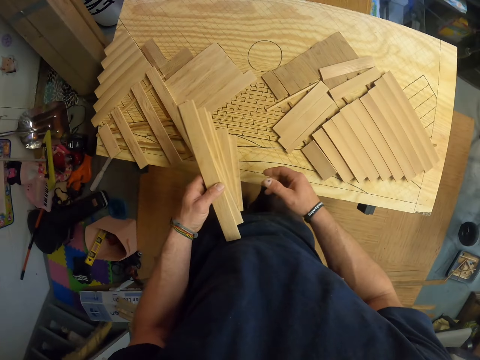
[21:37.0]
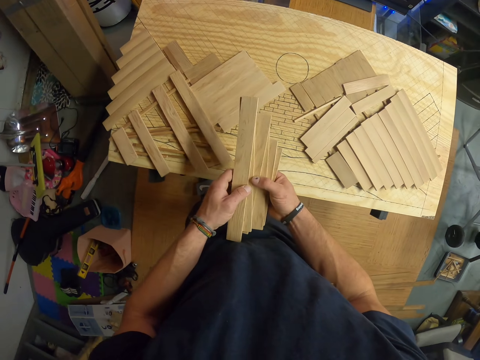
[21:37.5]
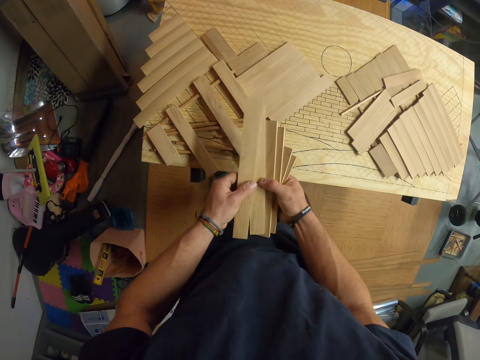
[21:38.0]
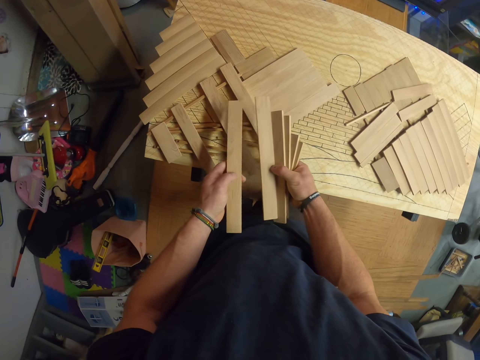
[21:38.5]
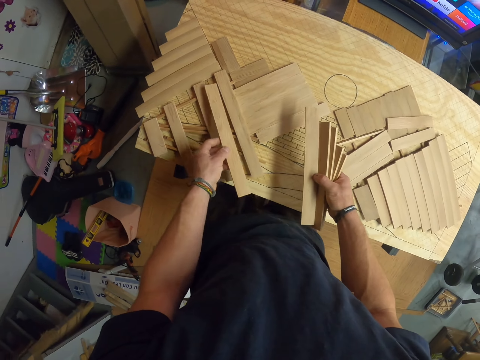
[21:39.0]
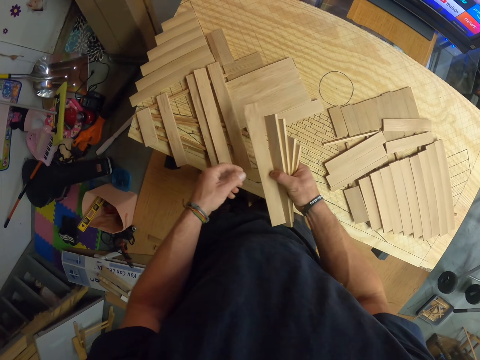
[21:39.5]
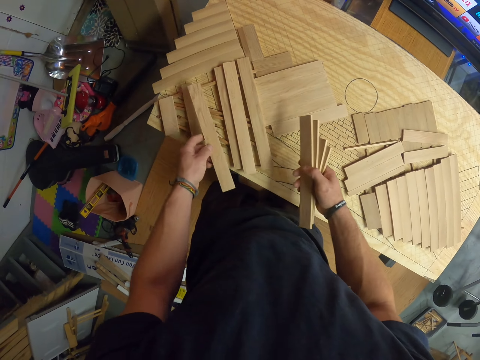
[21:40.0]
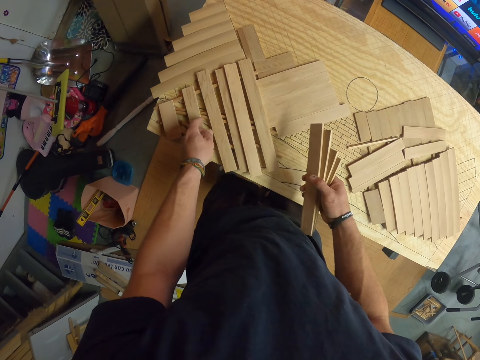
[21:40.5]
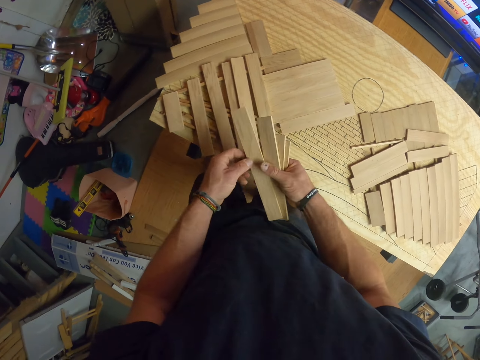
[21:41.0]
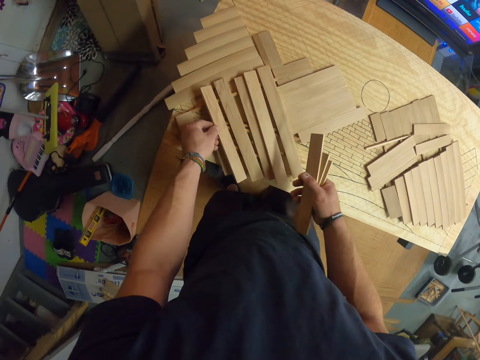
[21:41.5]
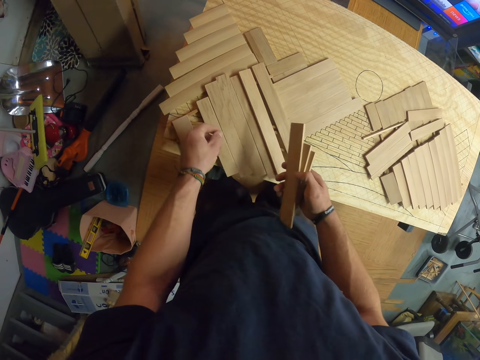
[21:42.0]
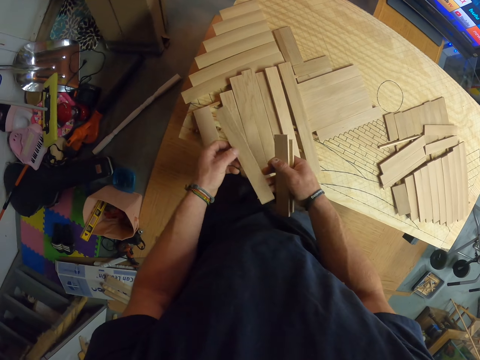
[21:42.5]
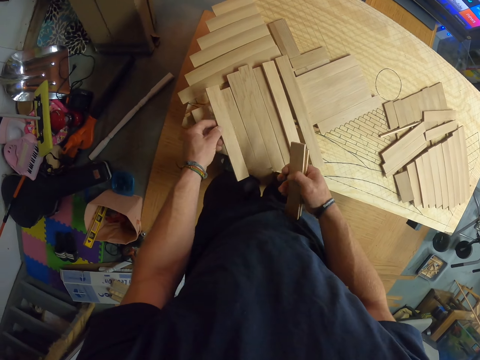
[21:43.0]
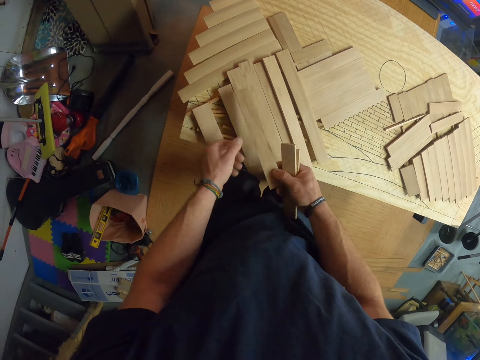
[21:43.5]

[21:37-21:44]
The camera wearer arranges the woods on hand.

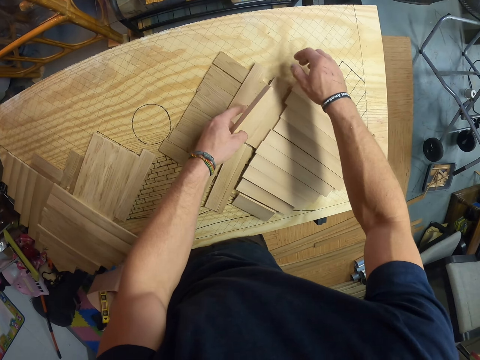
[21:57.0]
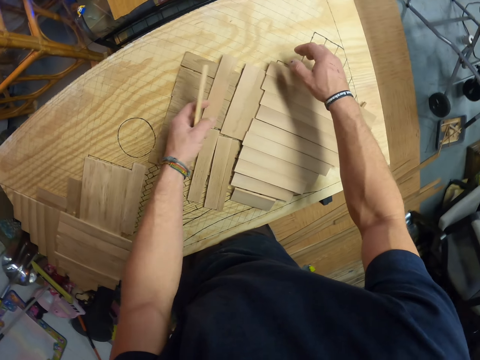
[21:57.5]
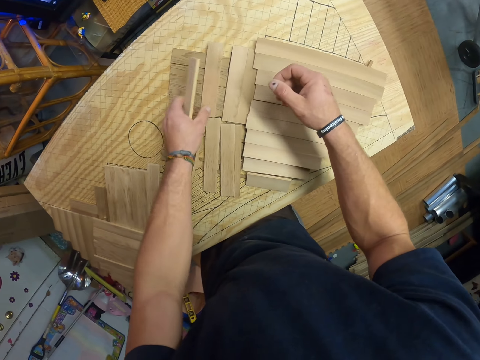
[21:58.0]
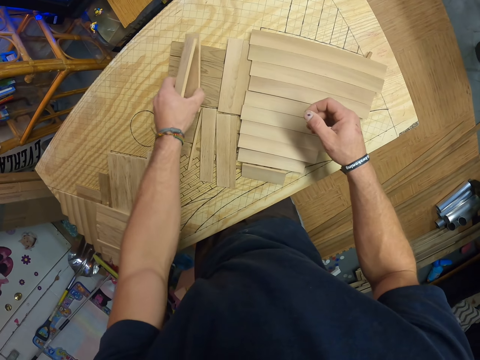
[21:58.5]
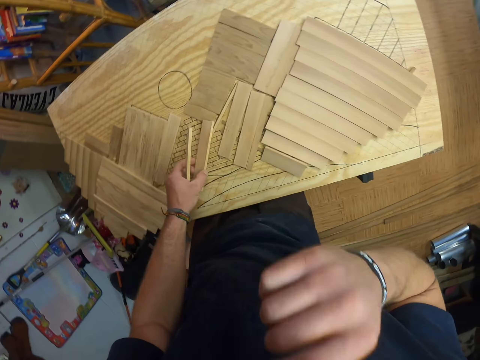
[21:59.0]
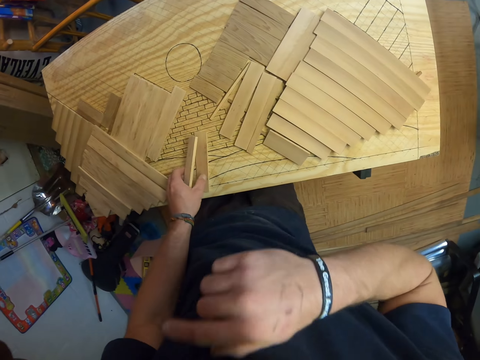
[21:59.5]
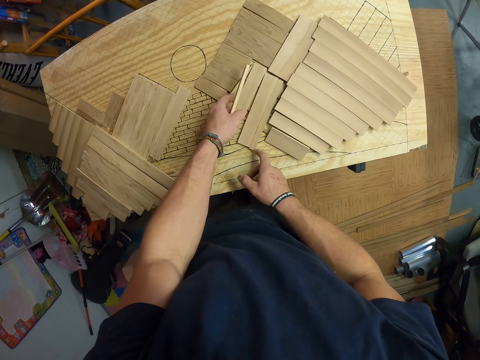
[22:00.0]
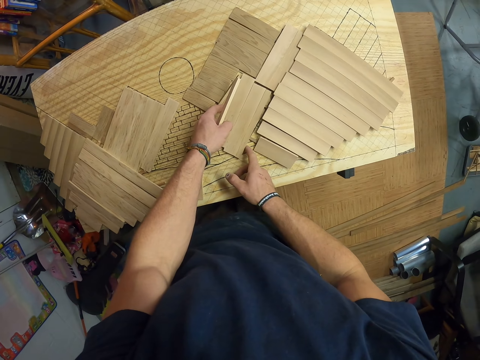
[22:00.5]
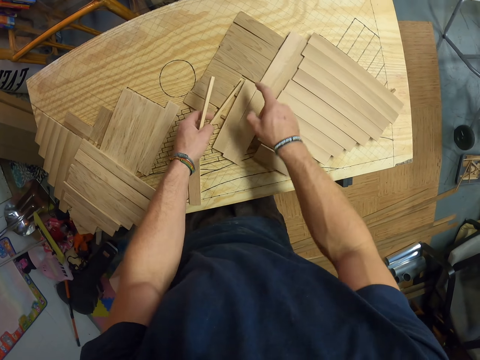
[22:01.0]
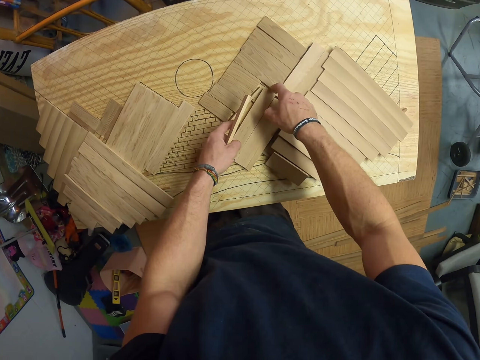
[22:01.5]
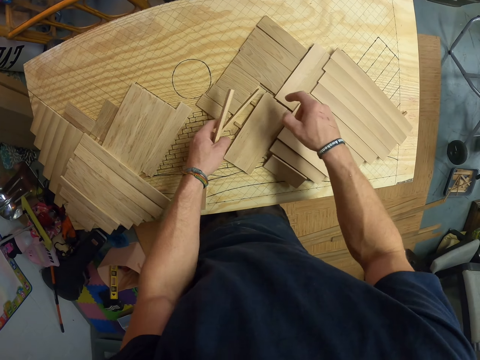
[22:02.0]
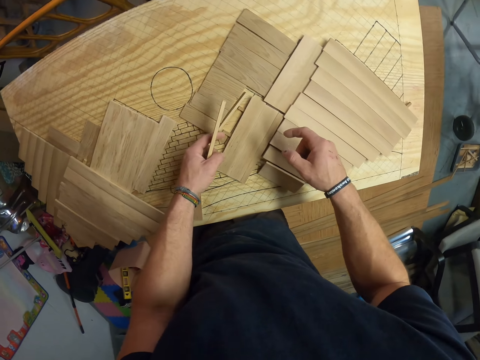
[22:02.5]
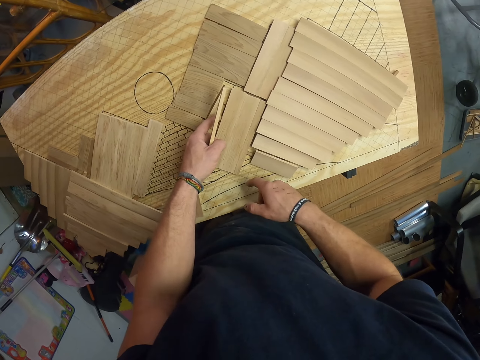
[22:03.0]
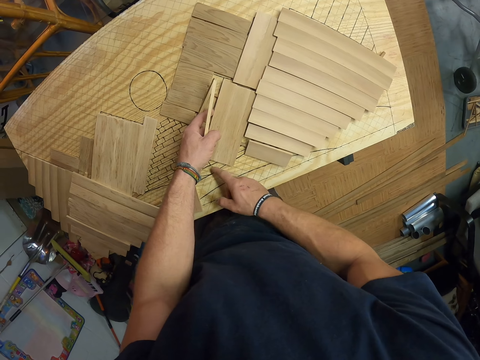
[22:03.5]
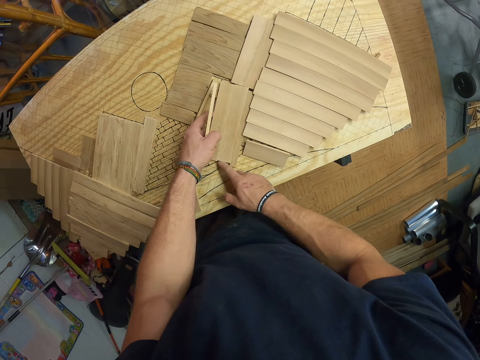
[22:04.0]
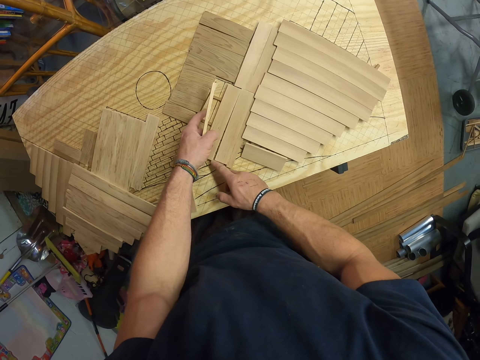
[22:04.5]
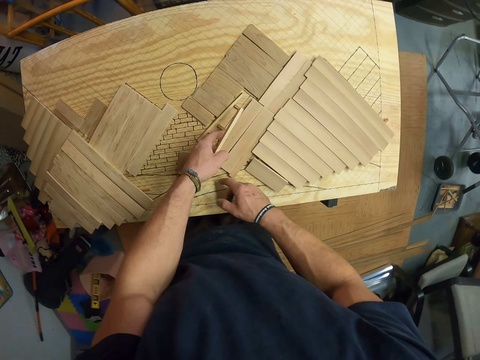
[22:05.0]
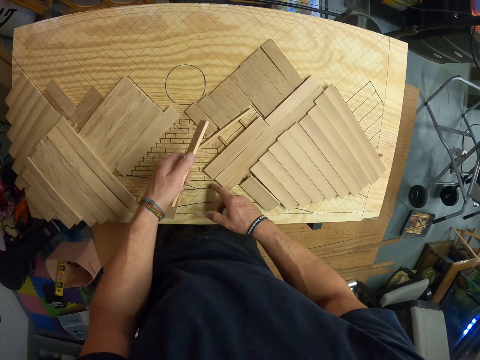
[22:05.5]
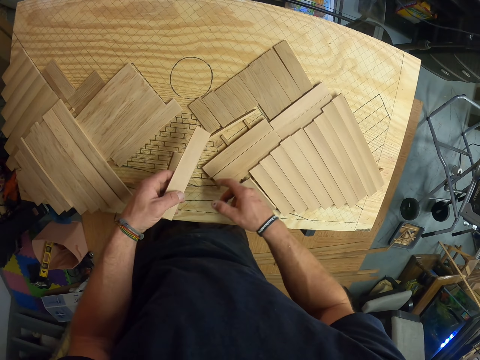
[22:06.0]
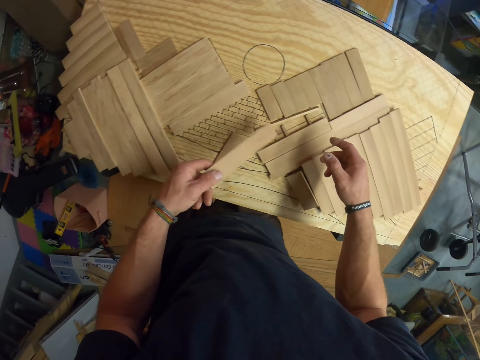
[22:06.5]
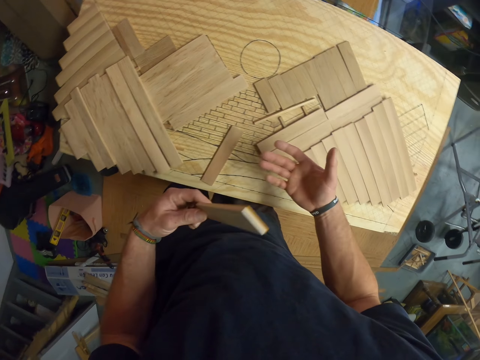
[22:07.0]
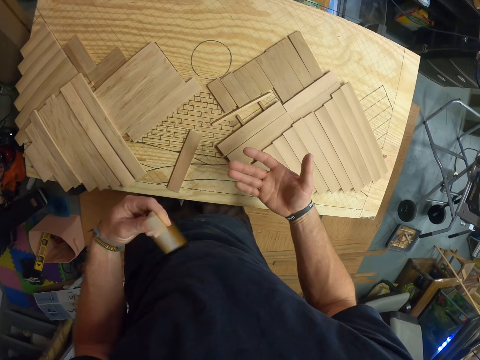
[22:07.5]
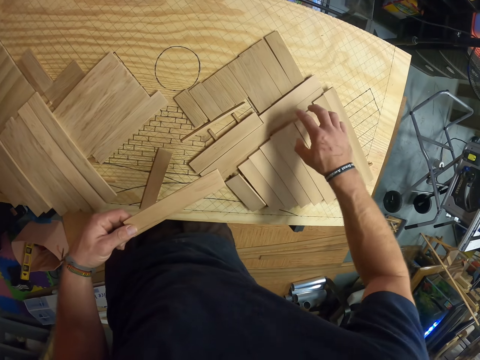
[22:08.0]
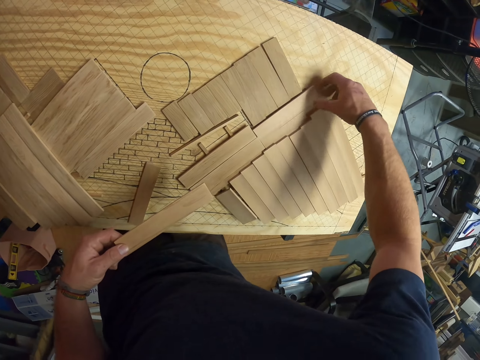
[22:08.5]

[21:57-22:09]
The camera wearer touches his face with his right hand. He taps the piece of wood in his left hand on his right hand.

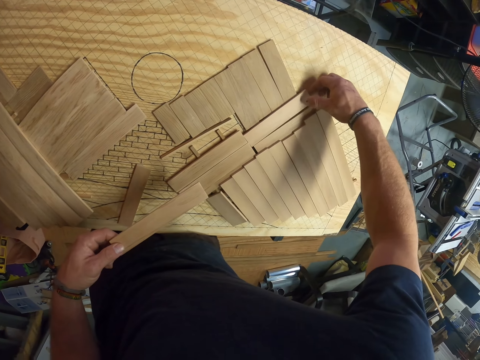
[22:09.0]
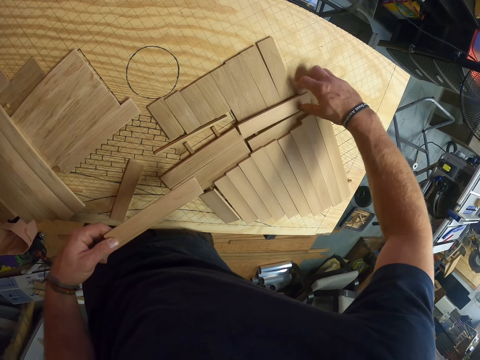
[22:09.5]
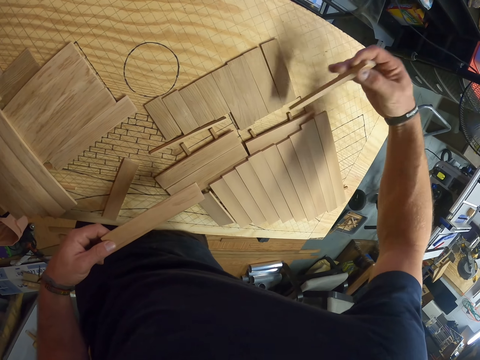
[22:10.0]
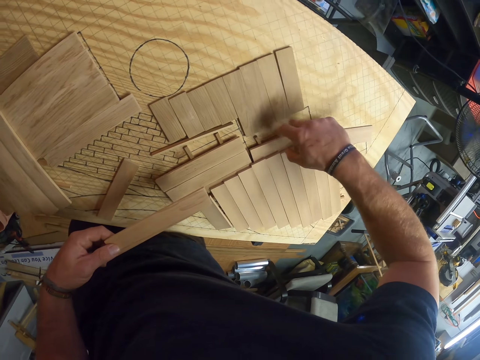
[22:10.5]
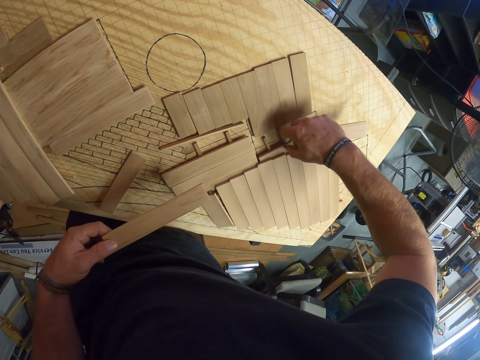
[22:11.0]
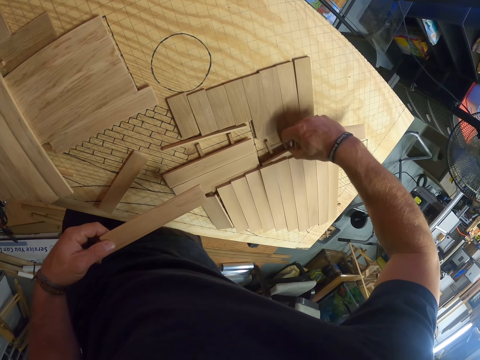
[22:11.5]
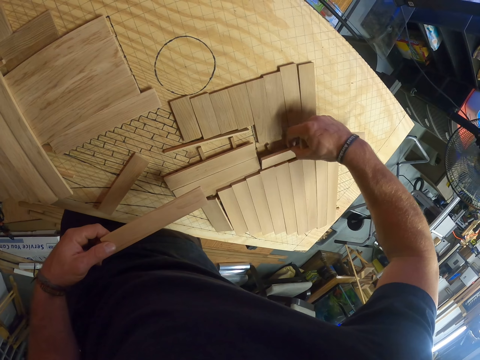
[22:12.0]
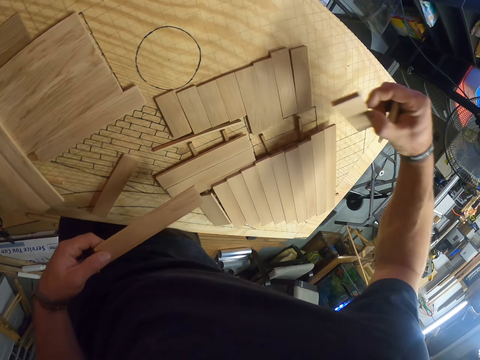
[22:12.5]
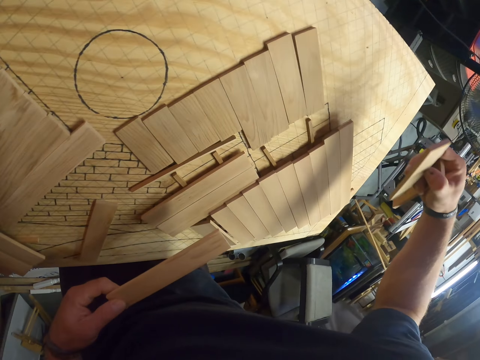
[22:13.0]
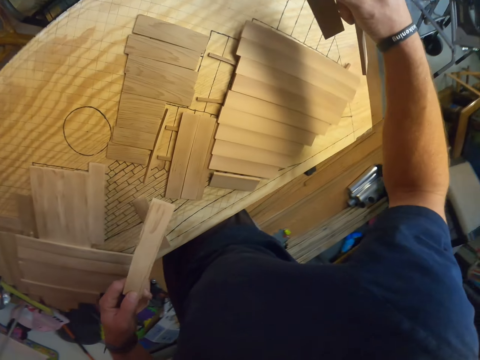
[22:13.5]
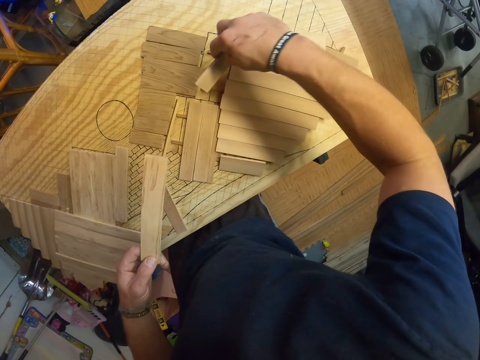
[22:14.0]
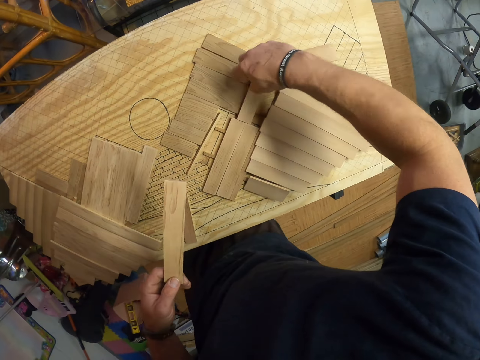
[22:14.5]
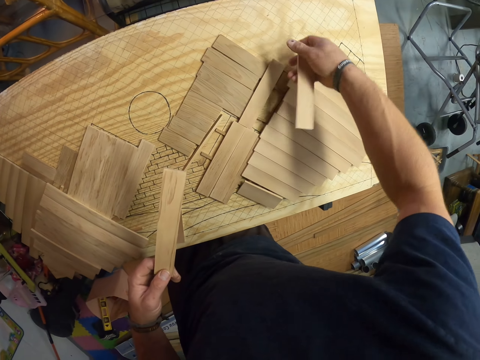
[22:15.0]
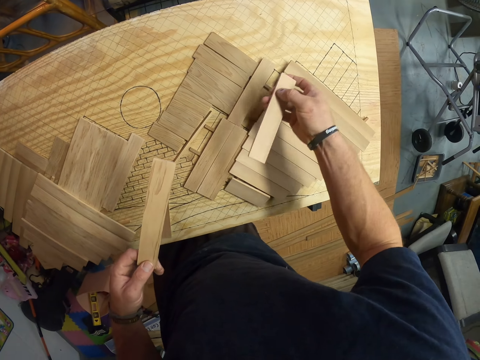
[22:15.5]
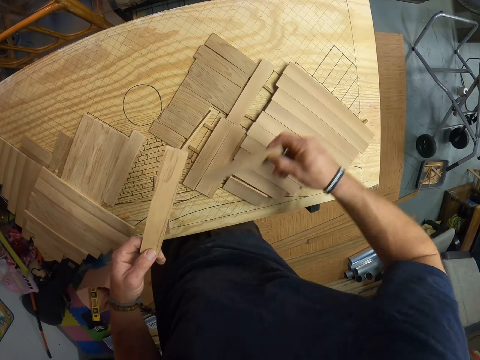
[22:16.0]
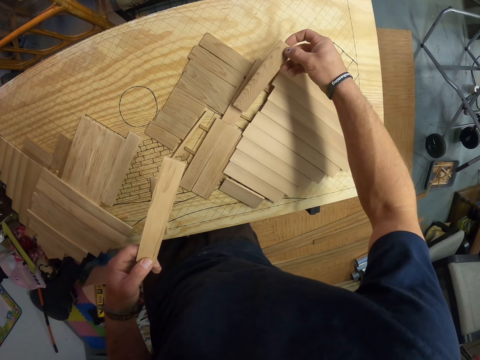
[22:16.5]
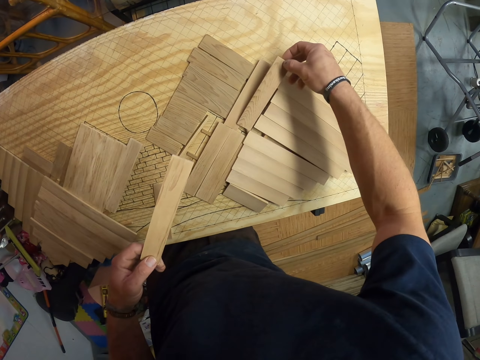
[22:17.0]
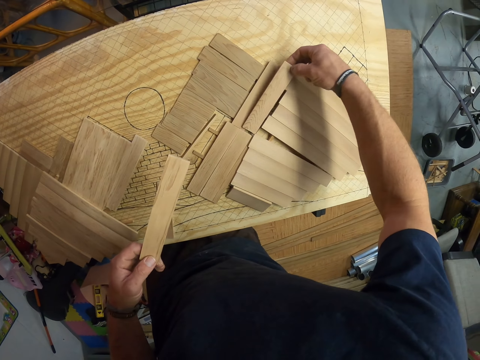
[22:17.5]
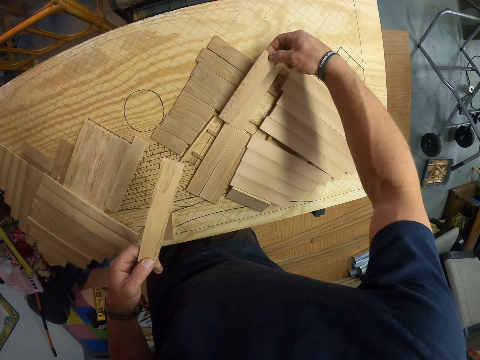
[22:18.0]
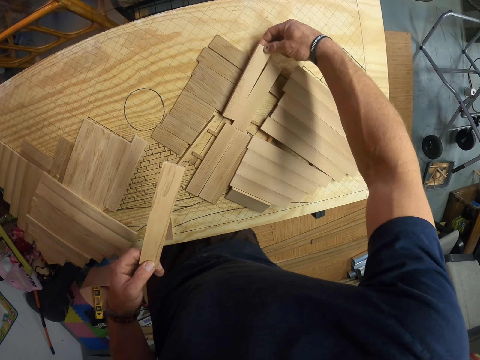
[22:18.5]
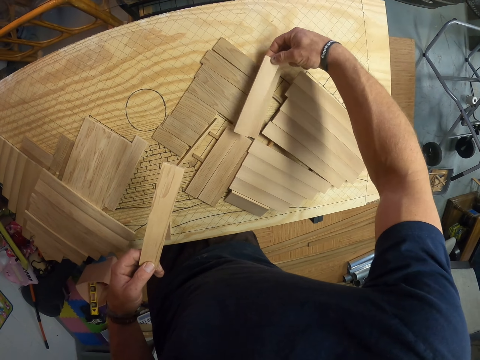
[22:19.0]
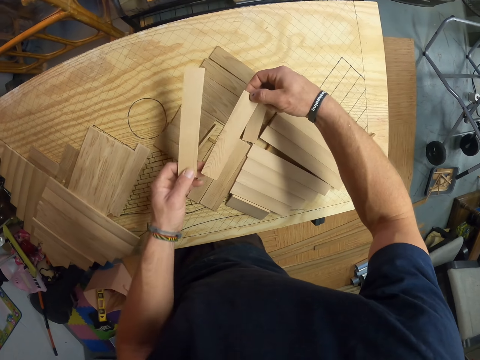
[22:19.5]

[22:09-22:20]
The camera wearer removes the woods. They place the woods.
